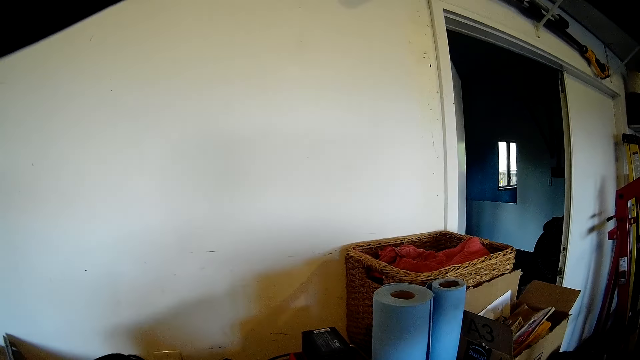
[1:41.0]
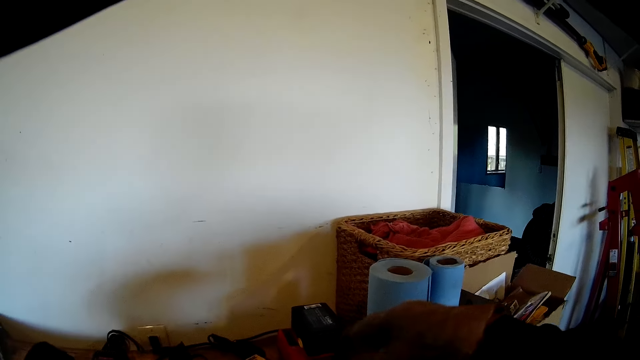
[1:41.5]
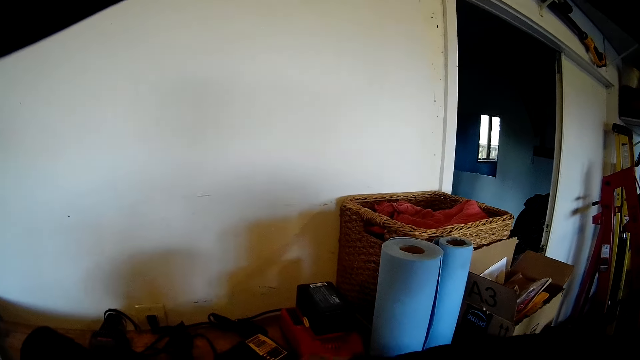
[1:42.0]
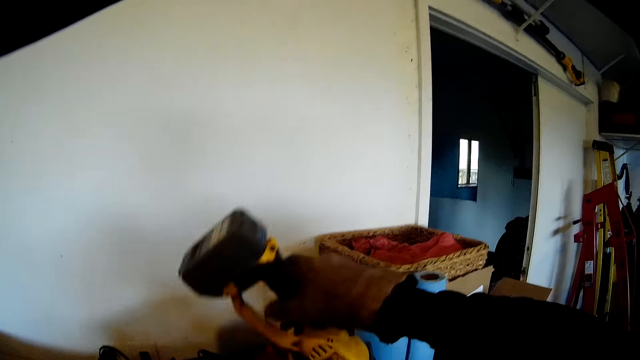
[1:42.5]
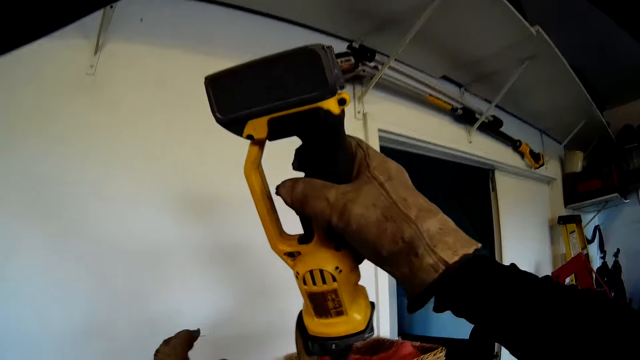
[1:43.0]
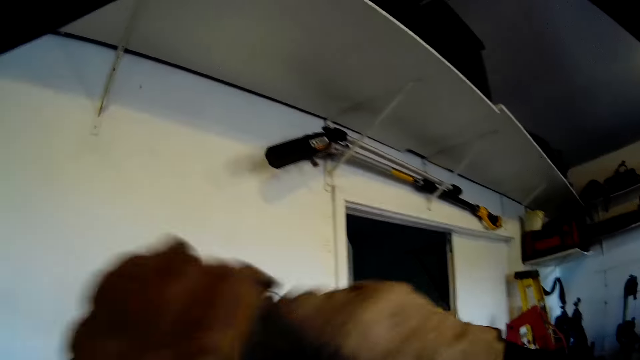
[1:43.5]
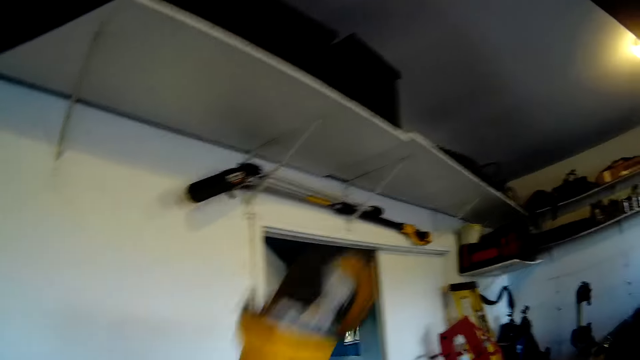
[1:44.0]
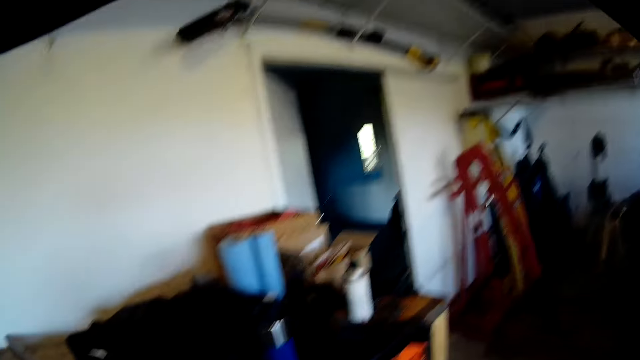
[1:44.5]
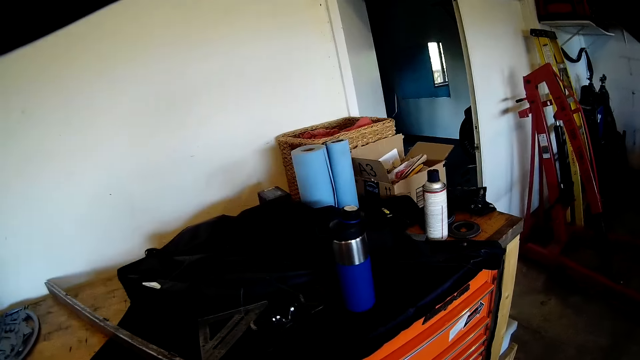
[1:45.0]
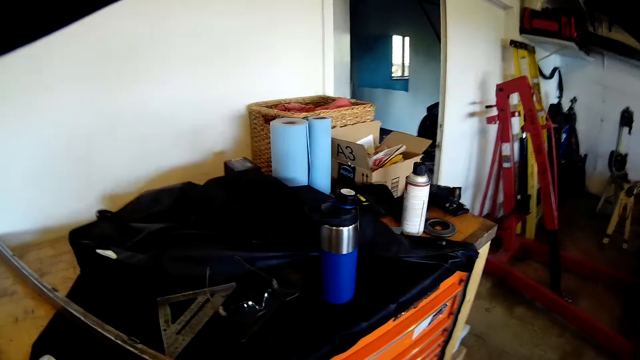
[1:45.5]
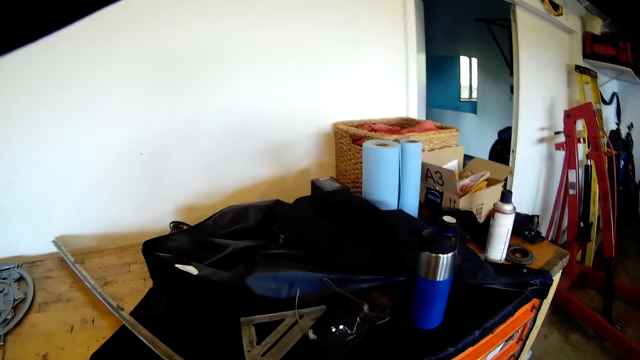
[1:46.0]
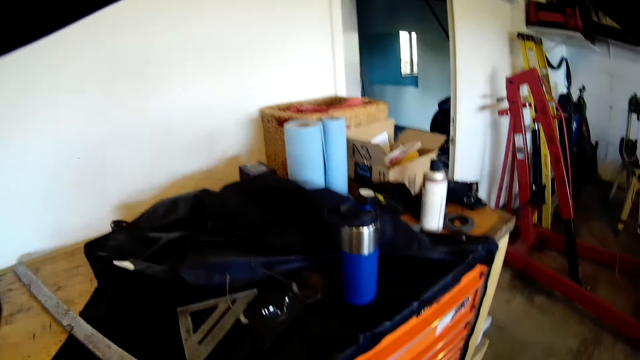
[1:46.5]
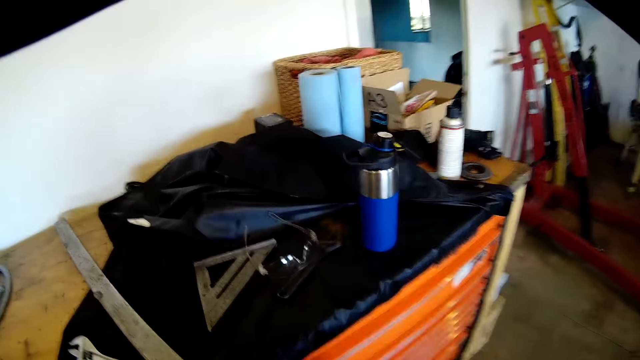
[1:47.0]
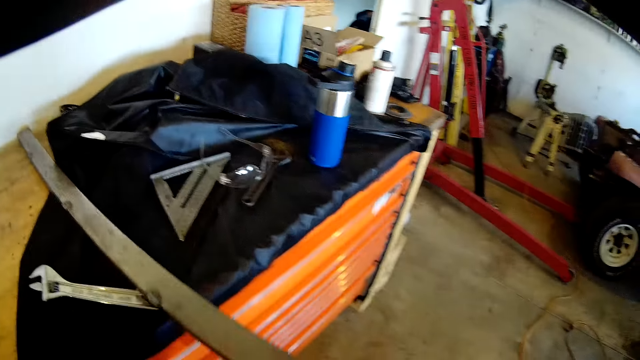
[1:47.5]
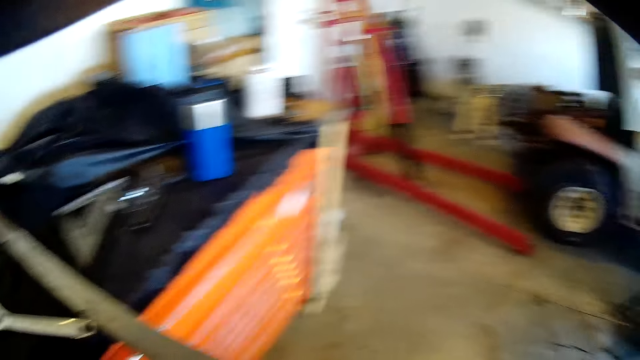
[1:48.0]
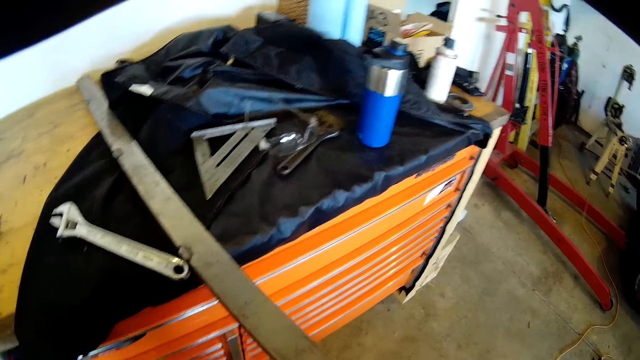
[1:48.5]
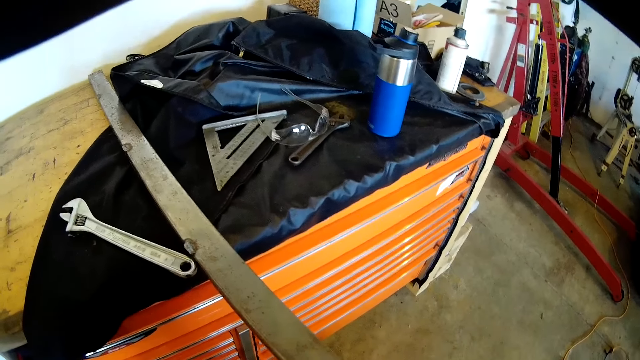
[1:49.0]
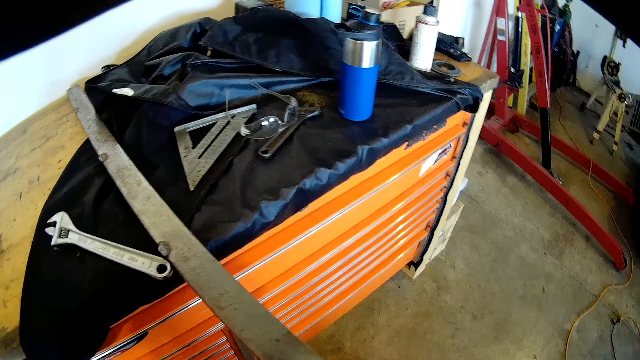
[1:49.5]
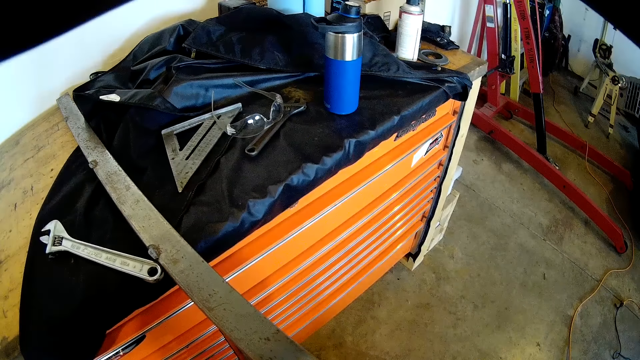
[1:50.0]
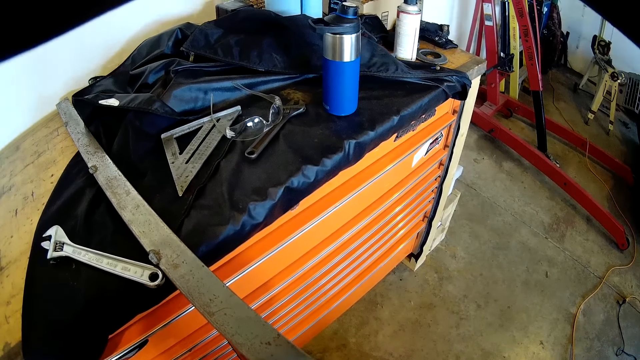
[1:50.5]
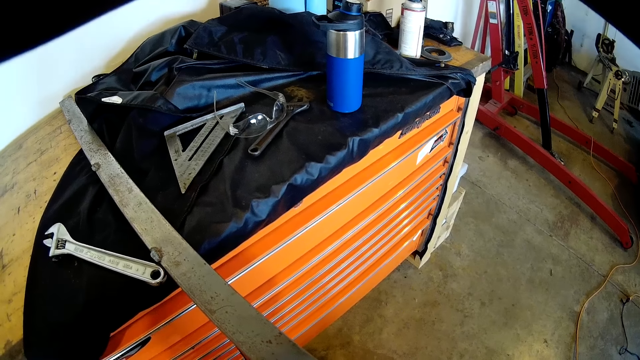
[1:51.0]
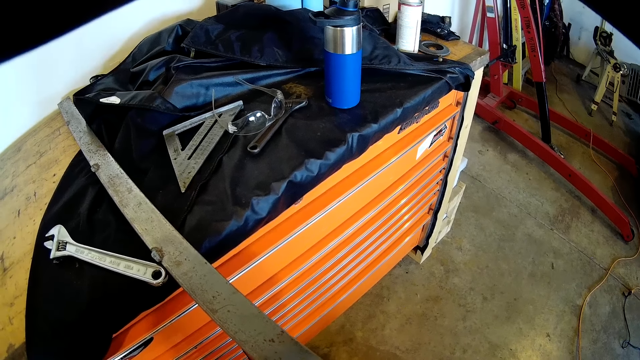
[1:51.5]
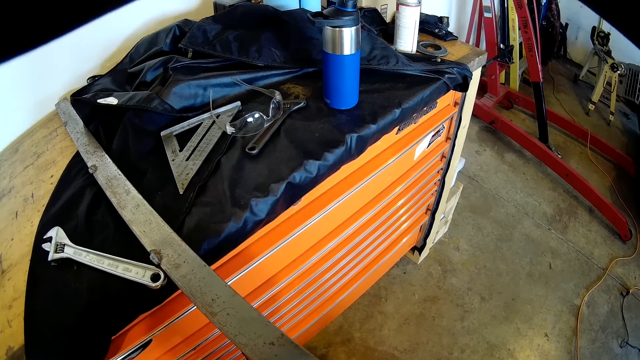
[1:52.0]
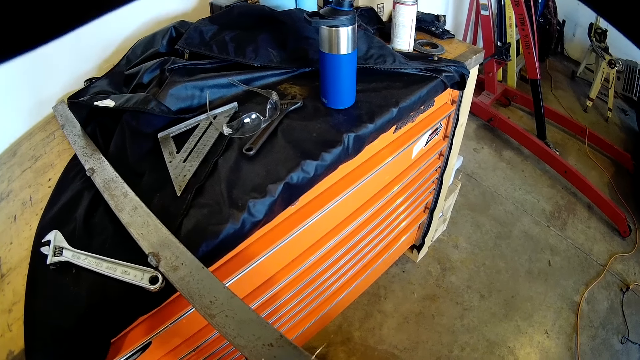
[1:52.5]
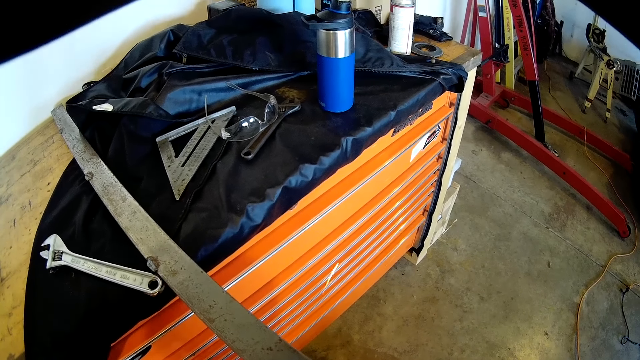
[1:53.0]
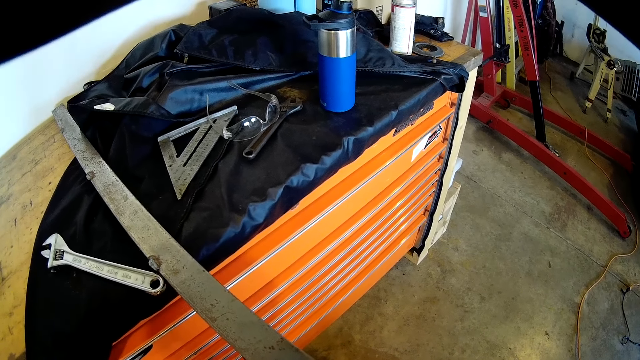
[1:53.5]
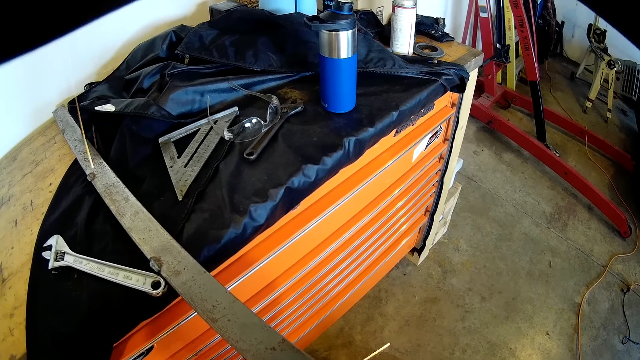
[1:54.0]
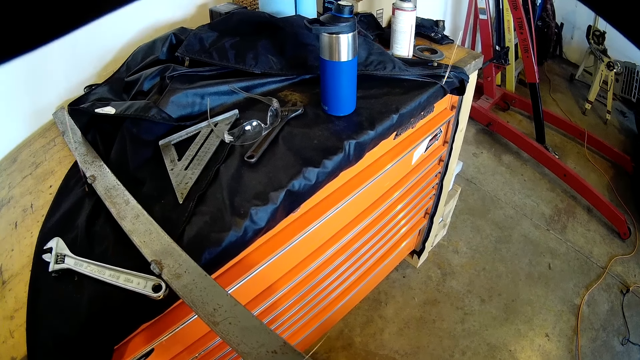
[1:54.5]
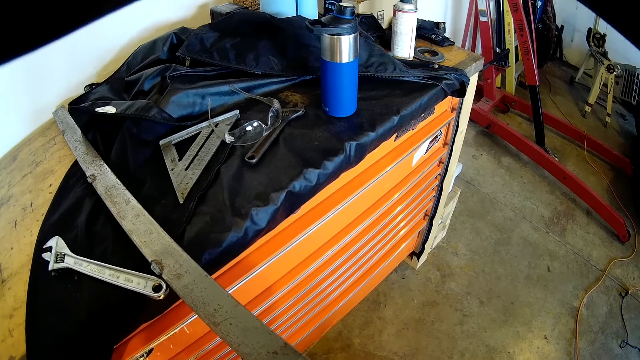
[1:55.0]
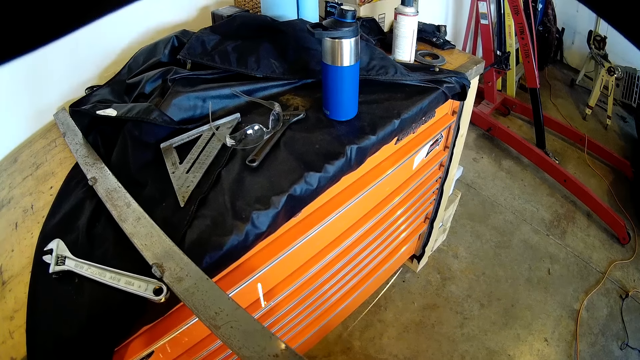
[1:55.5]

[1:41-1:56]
The camera wearer picks up a metal cutter or grinder from the workshop table with his right hand. He passes the metal cutter from his right hand to his left hand. He cuts the piece of metal with the metal cutter on the workshop table with both hands. He picks up the metal with his right hand. He welds the metal.

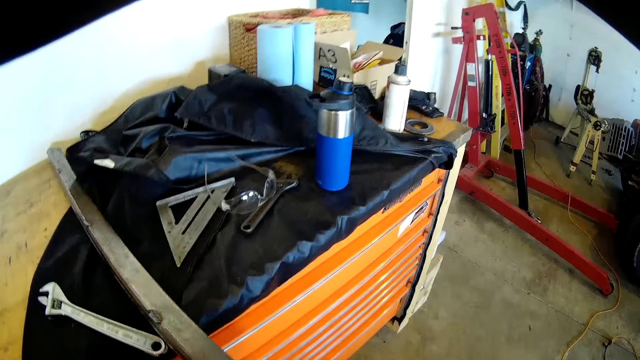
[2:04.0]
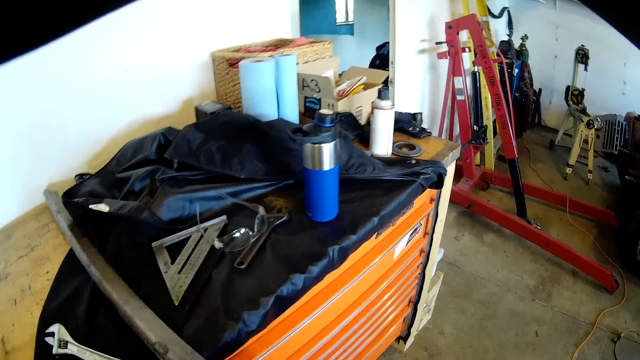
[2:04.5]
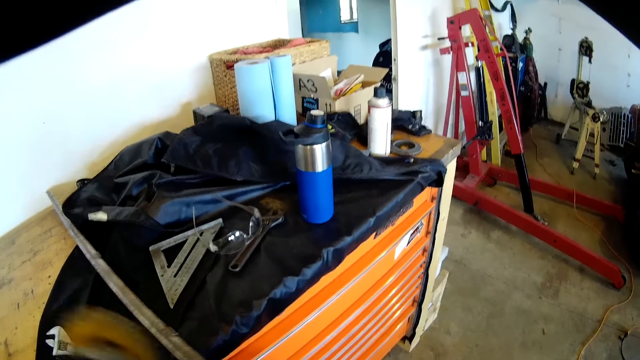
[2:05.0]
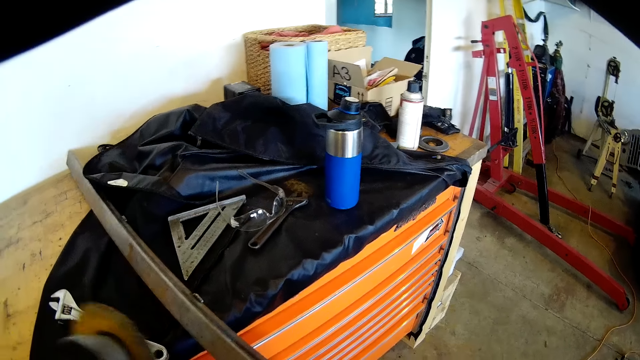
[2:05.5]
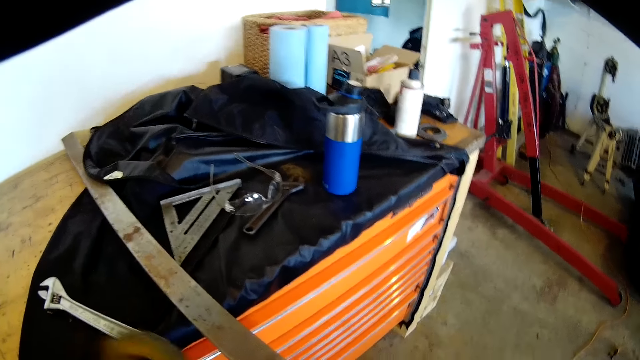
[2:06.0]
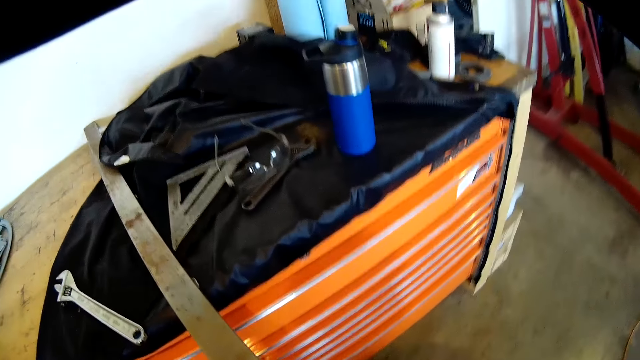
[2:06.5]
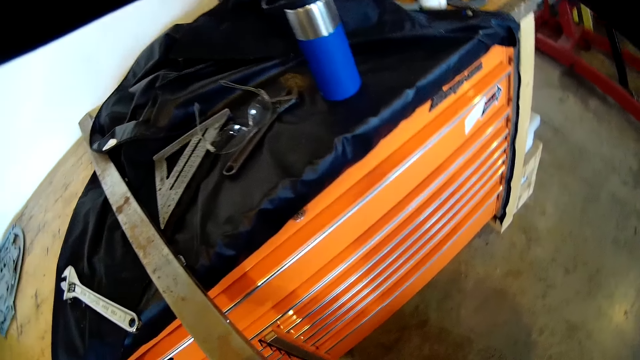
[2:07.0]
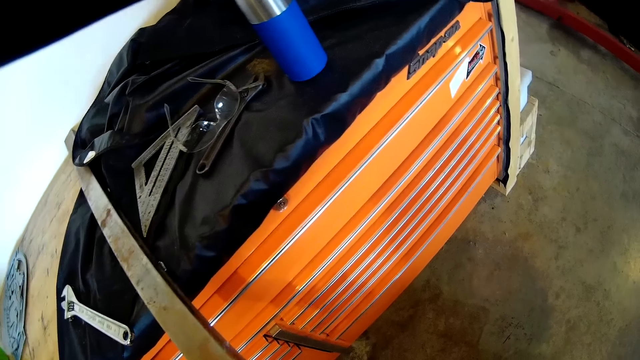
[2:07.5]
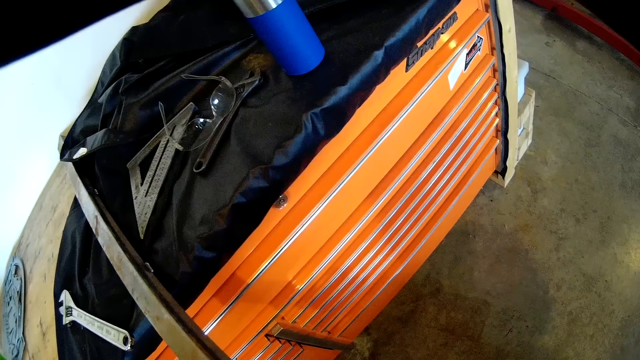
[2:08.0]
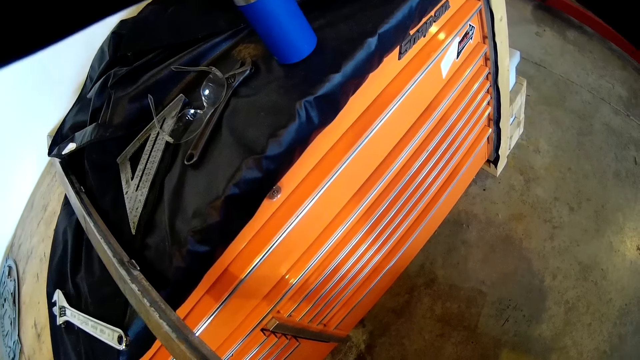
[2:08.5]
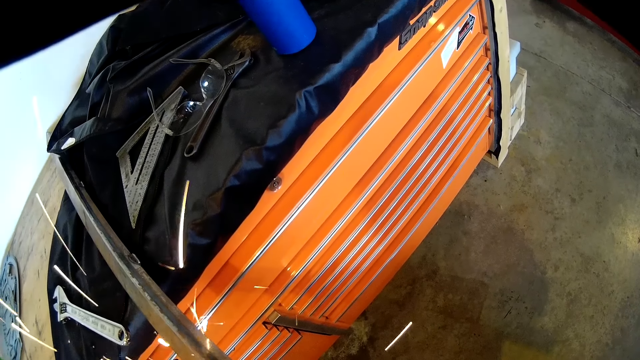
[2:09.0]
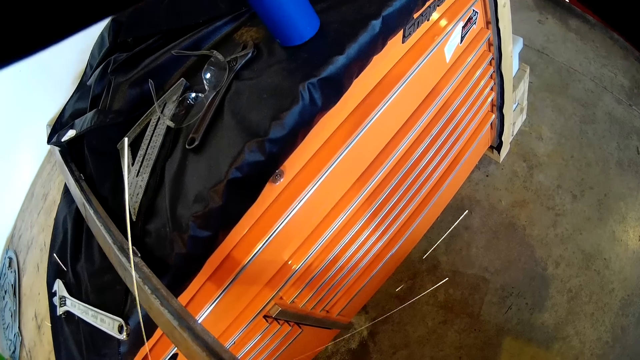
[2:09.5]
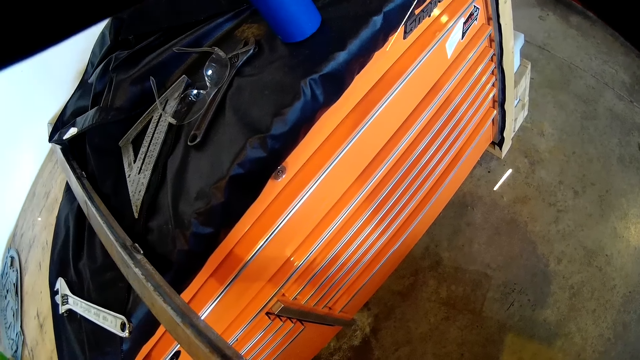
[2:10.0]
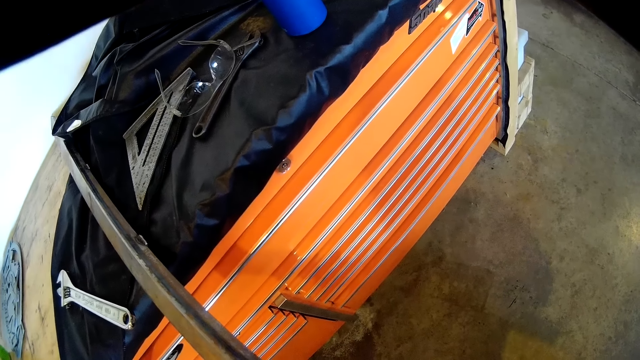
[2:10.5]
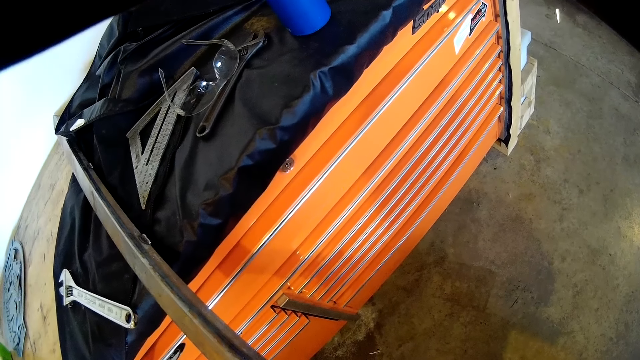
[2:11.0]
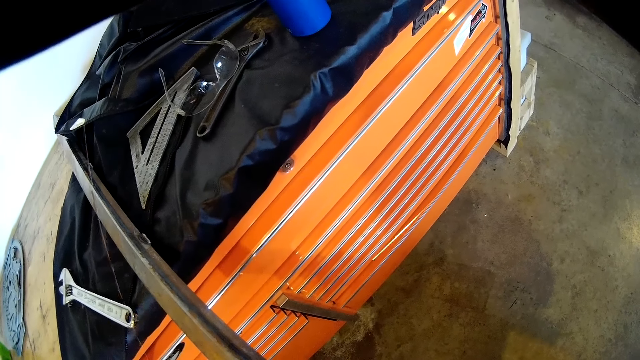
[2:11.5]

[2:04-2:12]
The camera wearer turns the metal. They move the grinder.
